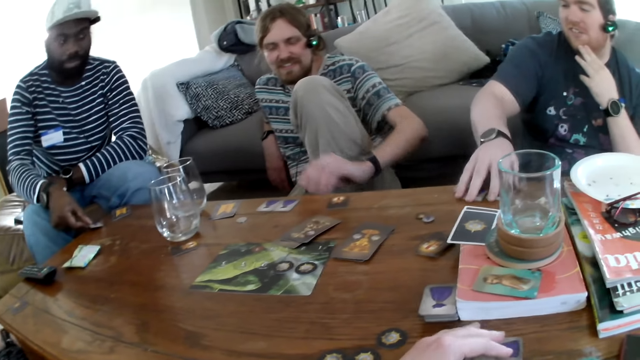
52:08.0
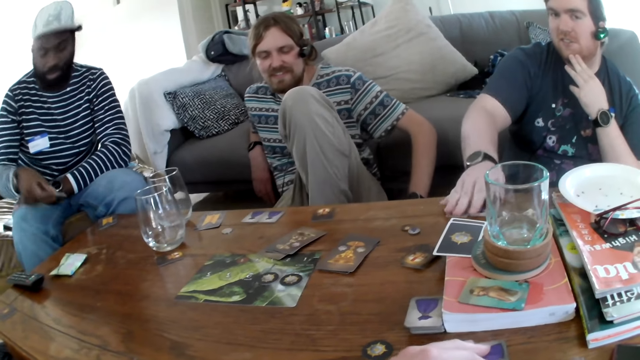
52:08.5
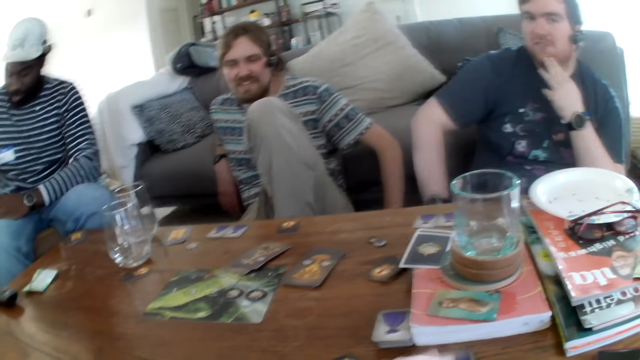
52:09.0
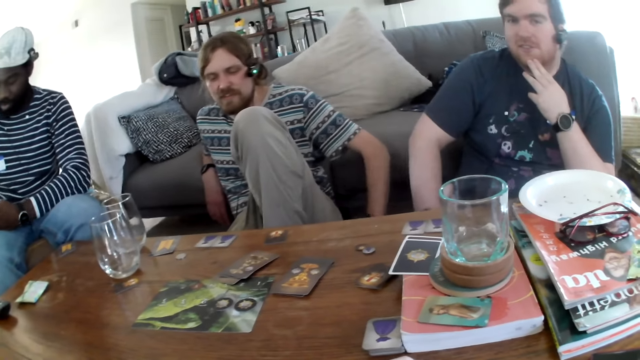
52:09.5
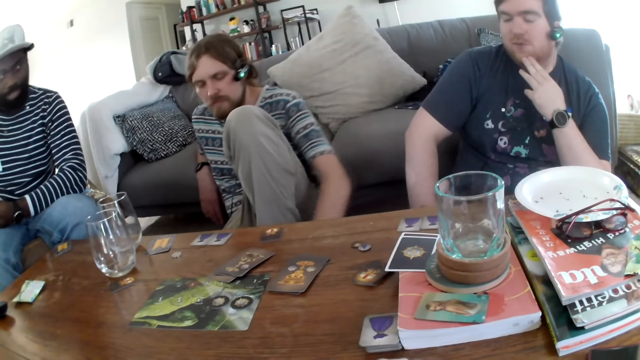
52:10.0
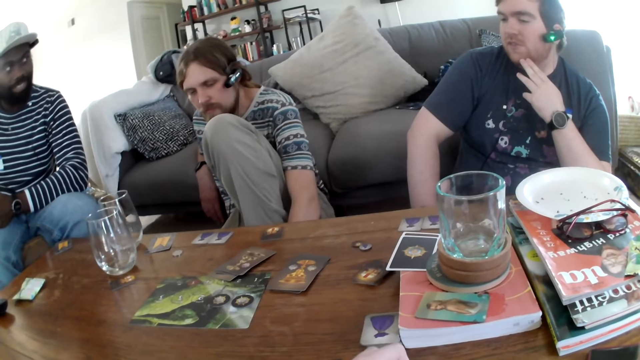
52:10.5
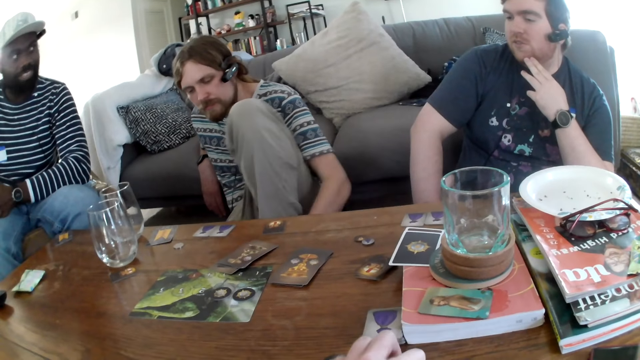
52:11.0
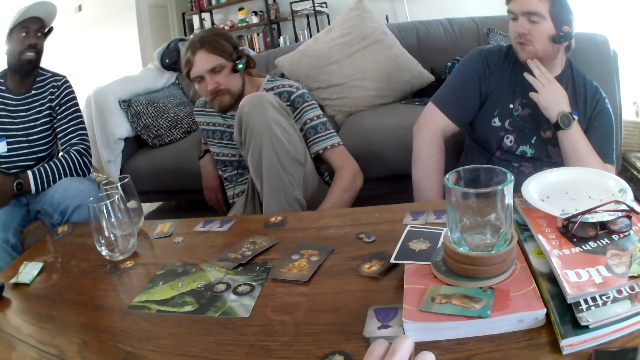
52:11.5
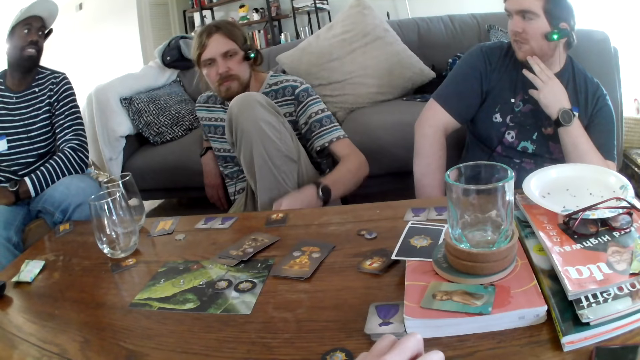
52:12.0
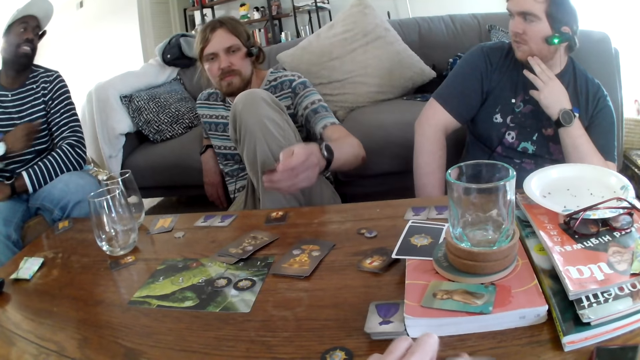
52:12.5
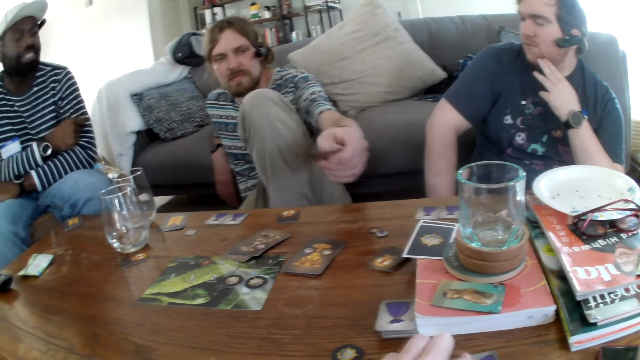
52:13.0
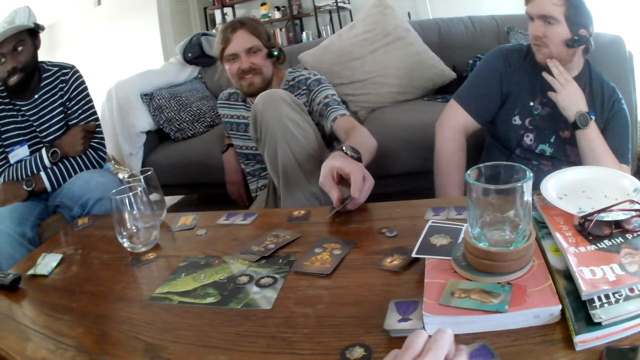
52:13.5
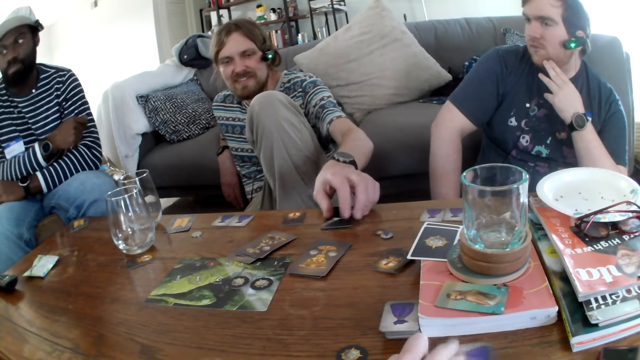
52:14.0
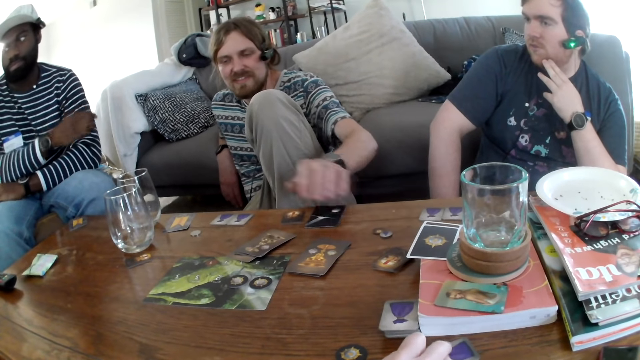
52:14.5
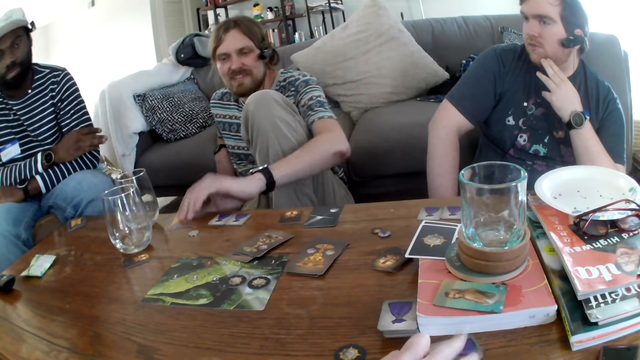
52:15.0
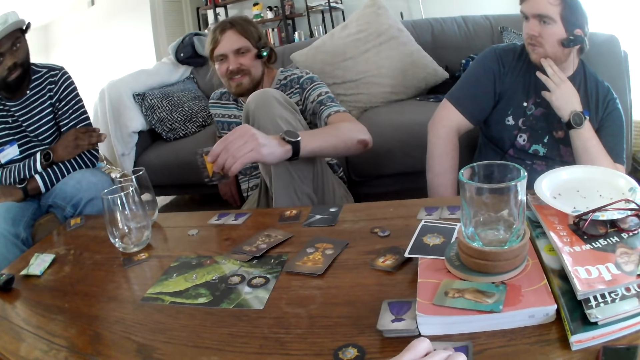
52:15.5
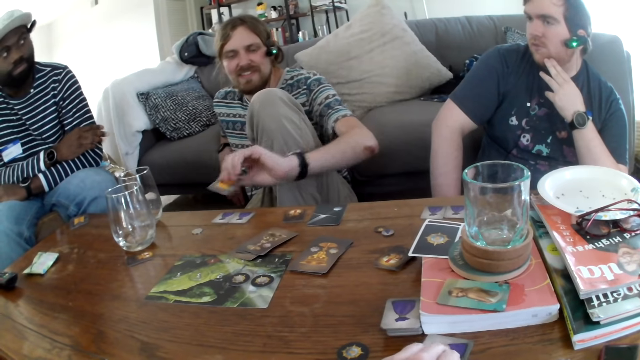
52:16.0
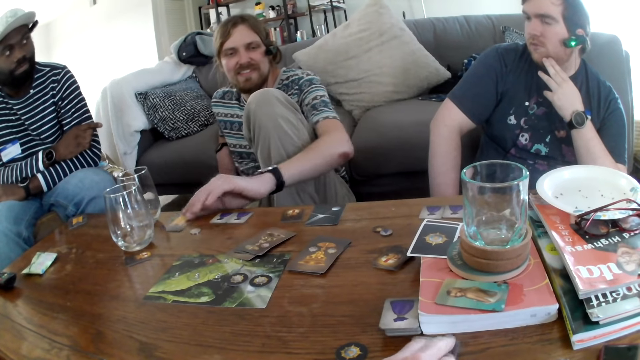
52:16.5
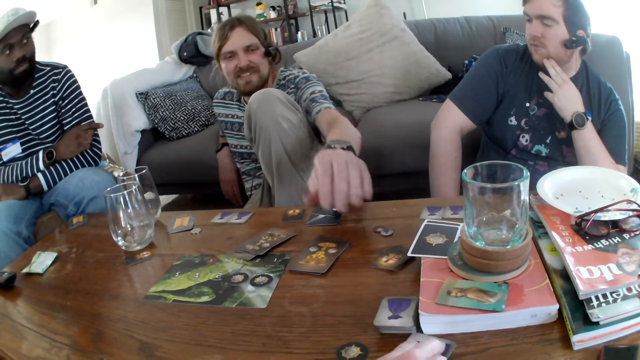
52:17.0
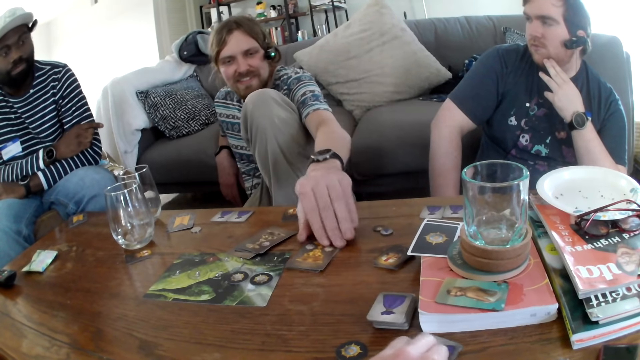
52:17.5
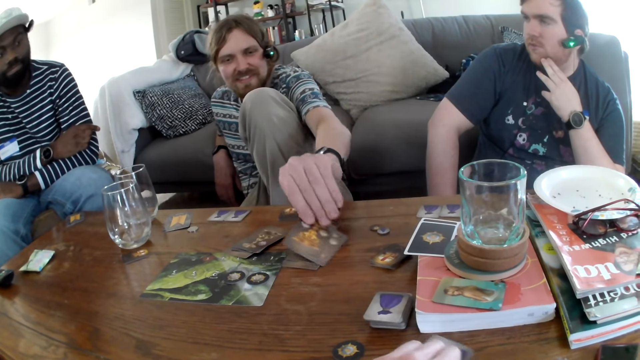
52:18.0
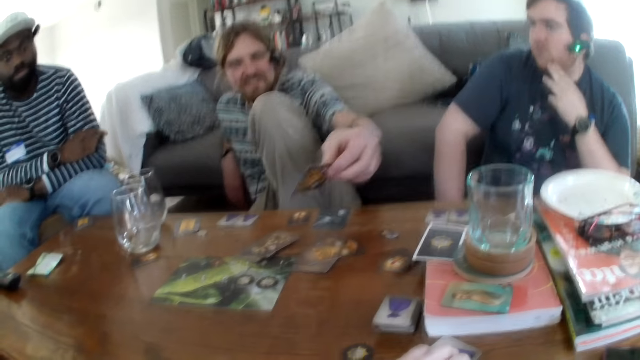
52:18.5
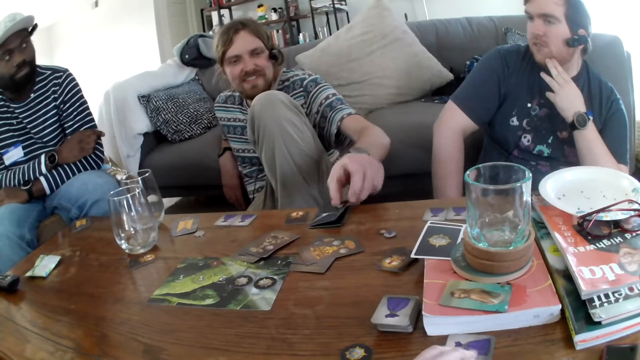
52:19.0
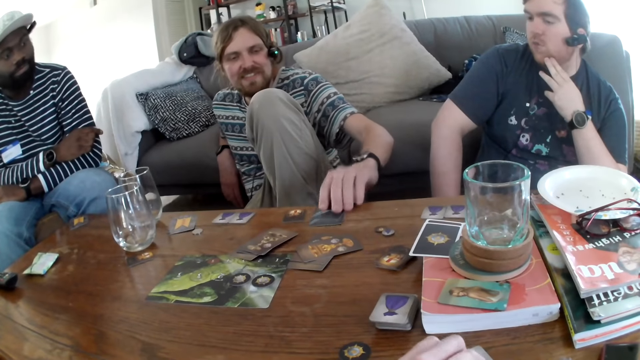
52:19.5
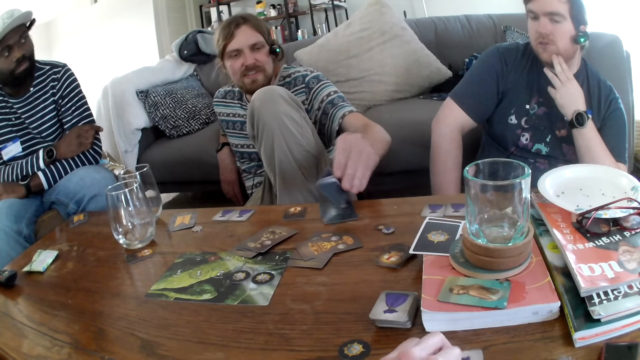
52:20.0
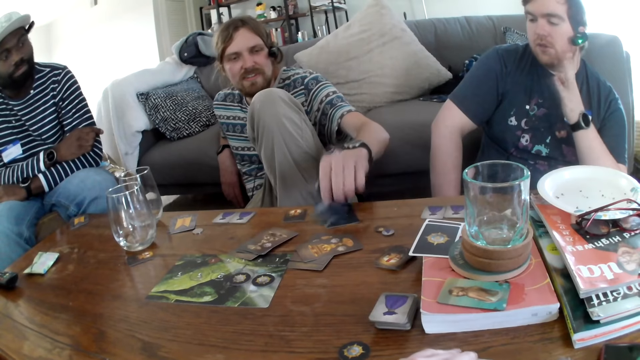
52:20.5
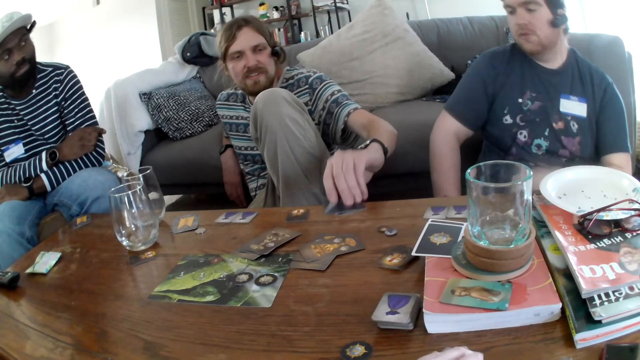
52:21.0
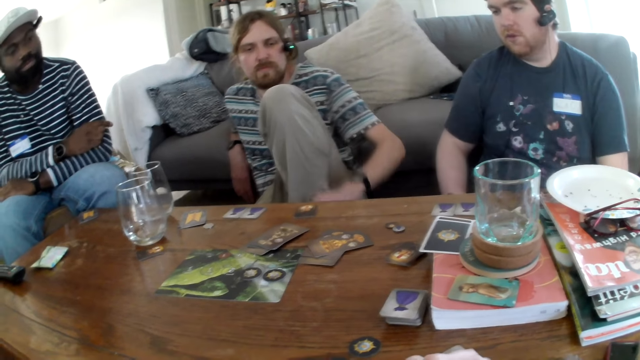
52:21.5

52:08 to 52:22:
A person moves a card. The person moves the card again. Another person moves the card. The camera wearer picks a card. Another person puts a card on the table, picks a card and puts the card on the table.

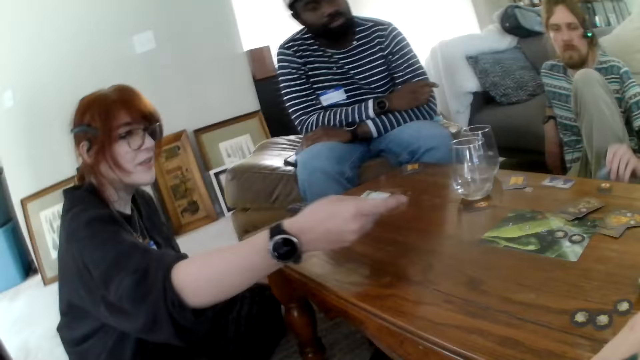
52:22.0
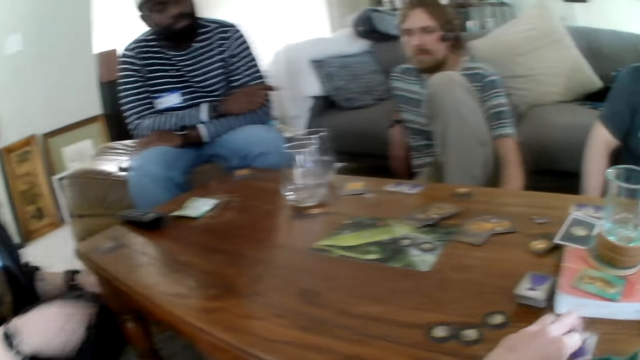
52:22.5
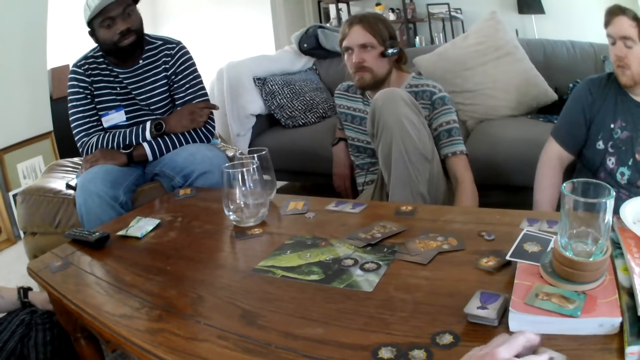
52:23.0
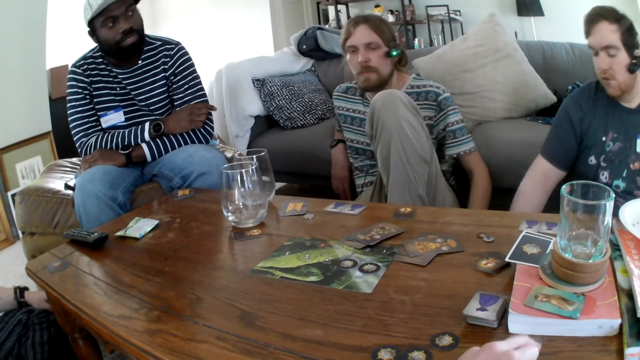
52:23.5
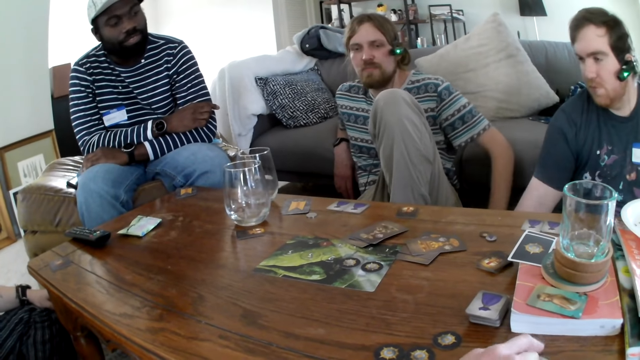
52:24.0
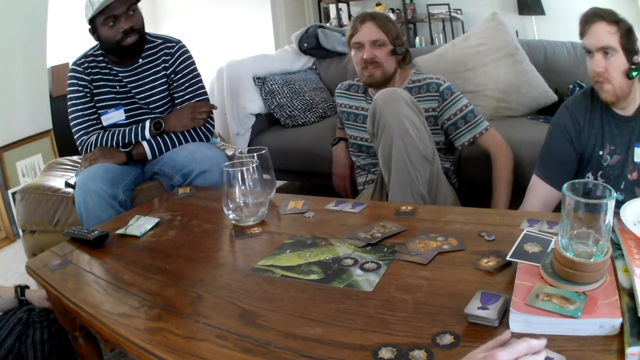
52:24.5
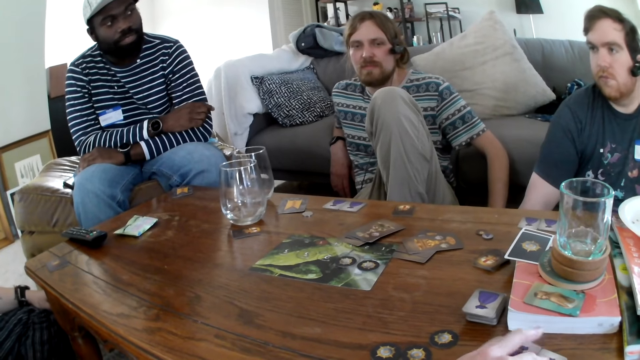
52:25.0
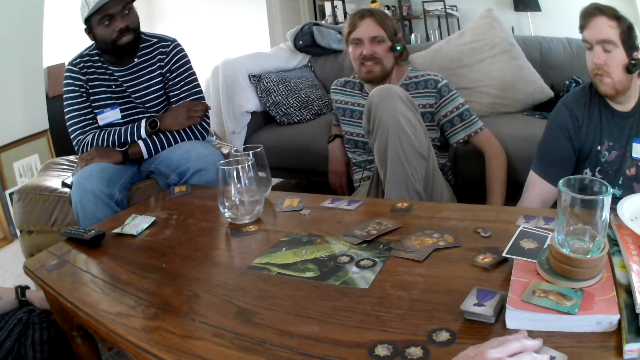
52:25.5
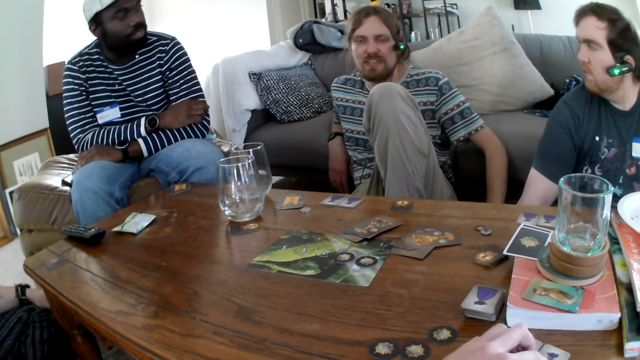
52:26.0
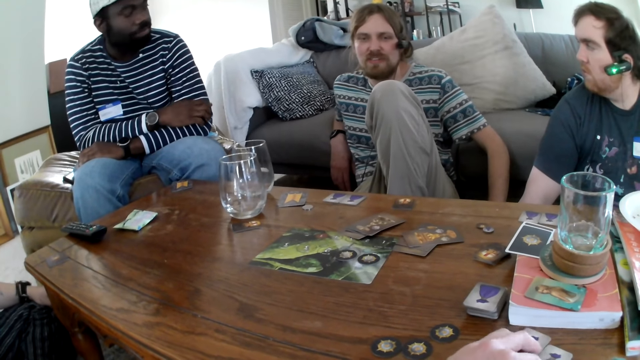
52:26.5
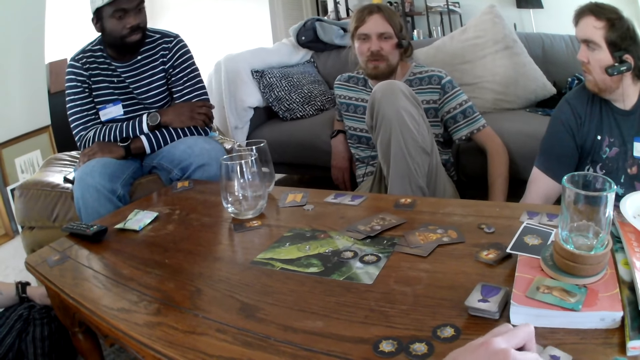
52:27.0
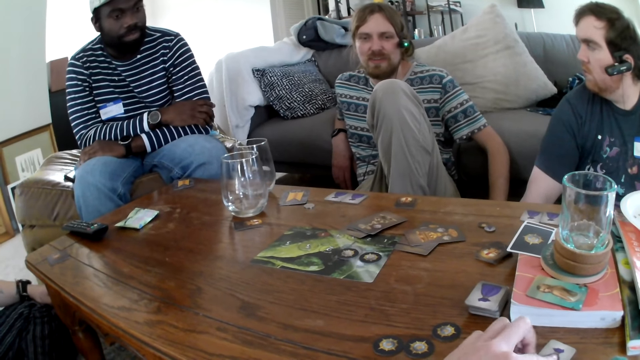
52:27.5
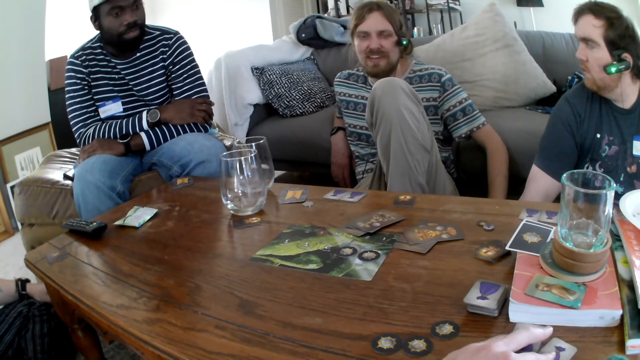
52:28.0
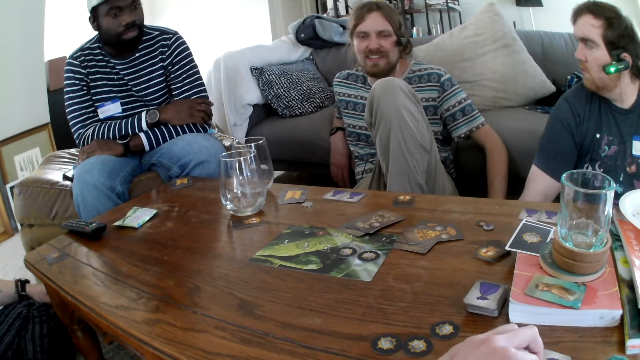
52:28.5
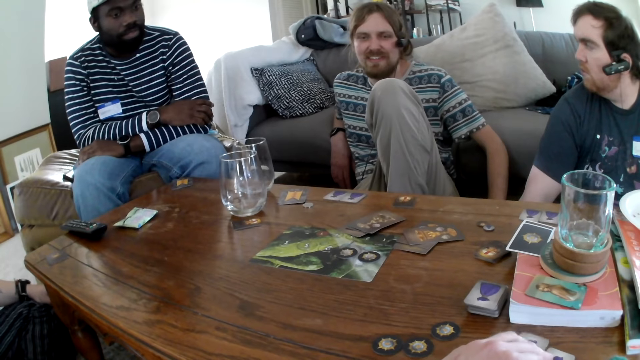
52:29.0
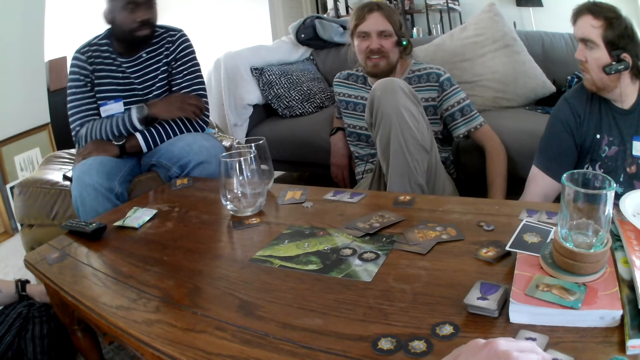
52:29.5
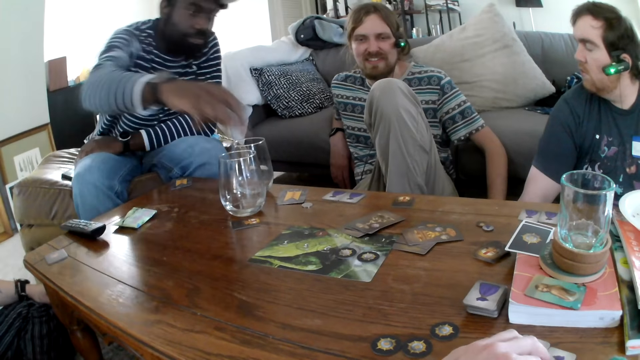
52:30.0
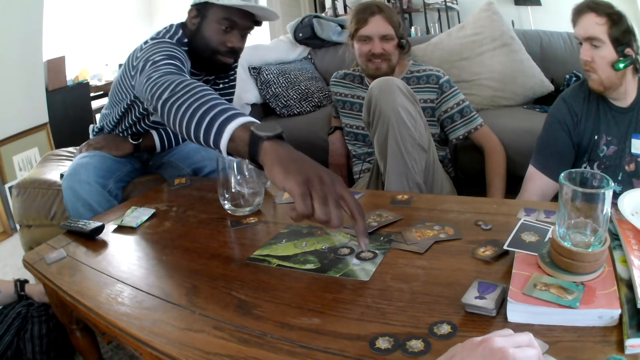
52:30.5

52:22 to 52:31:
A person puts a card on the table. The camera wearer taps the table.
